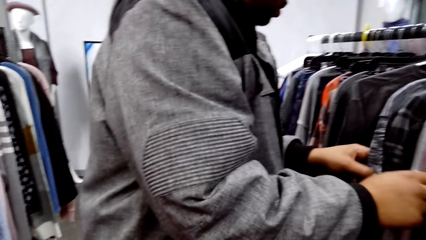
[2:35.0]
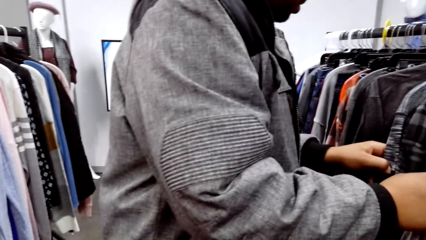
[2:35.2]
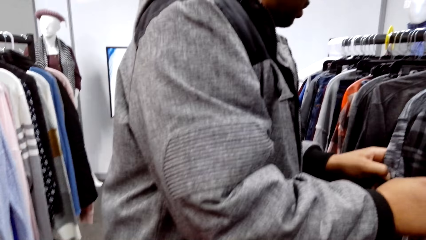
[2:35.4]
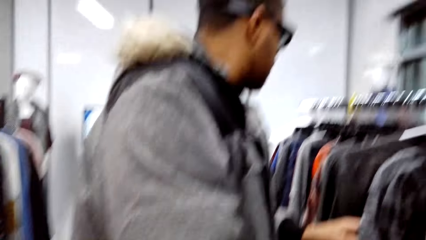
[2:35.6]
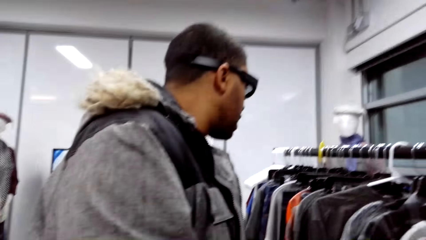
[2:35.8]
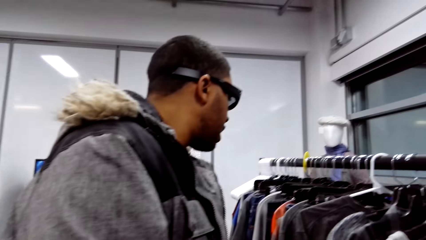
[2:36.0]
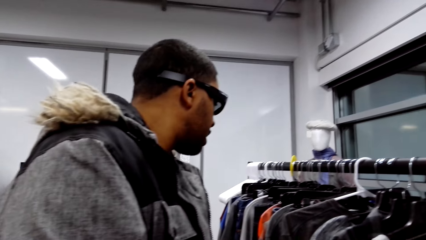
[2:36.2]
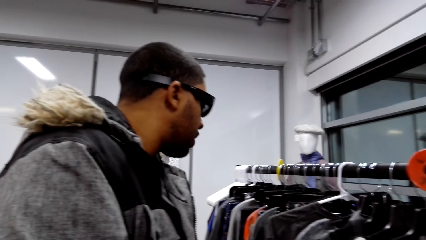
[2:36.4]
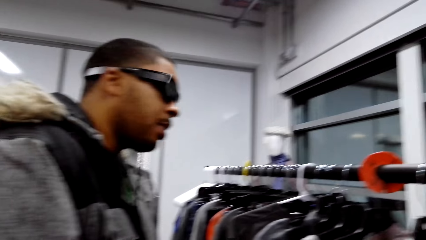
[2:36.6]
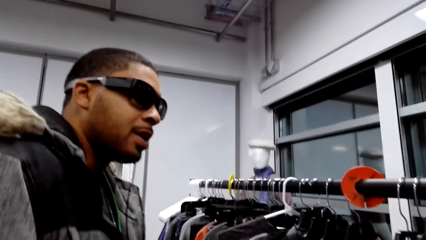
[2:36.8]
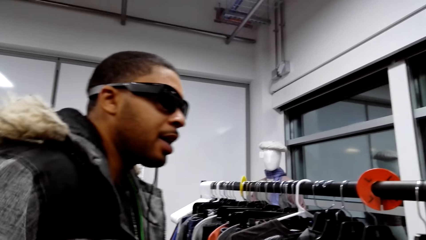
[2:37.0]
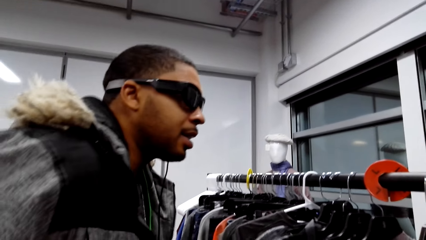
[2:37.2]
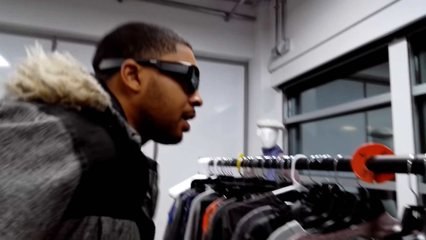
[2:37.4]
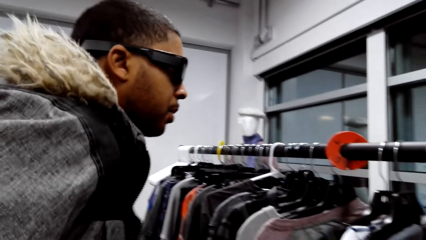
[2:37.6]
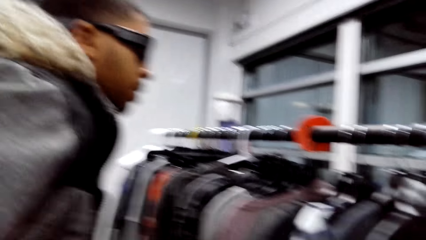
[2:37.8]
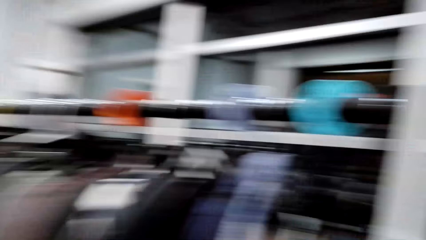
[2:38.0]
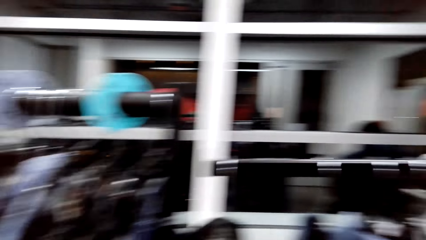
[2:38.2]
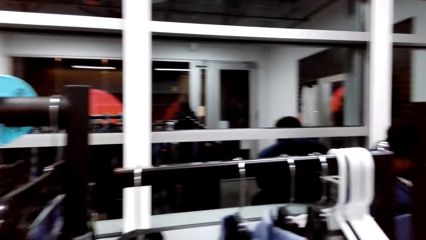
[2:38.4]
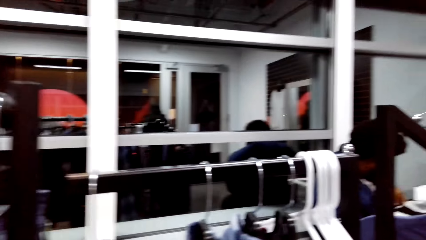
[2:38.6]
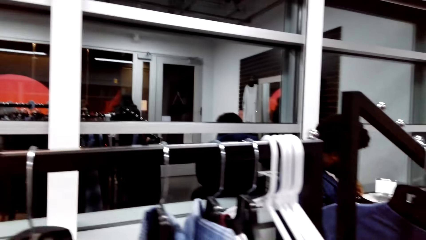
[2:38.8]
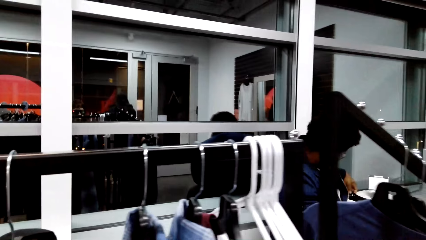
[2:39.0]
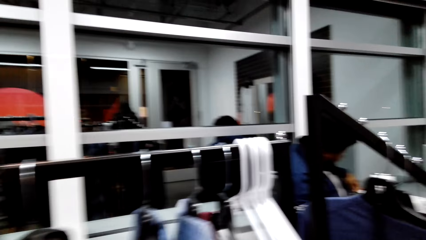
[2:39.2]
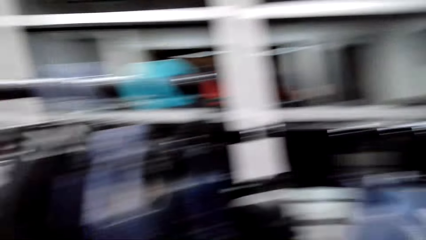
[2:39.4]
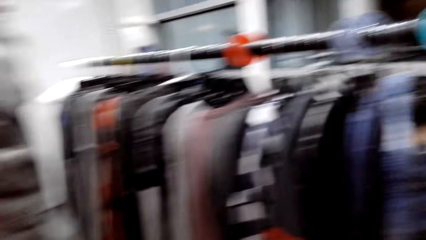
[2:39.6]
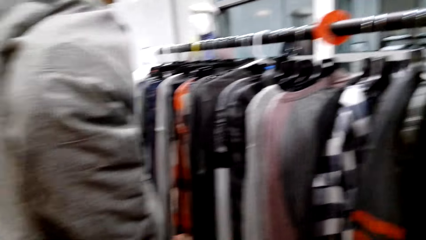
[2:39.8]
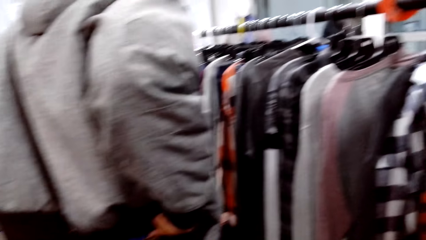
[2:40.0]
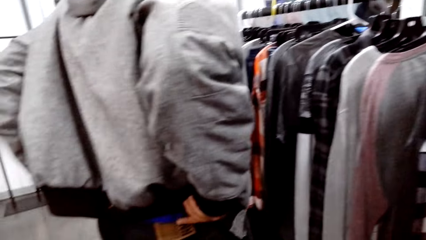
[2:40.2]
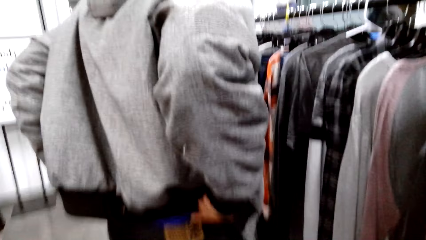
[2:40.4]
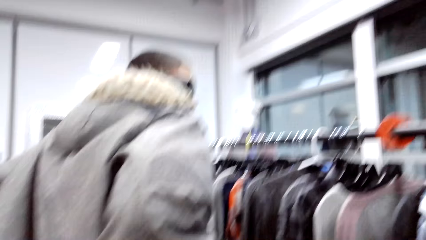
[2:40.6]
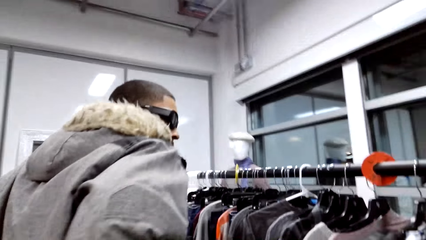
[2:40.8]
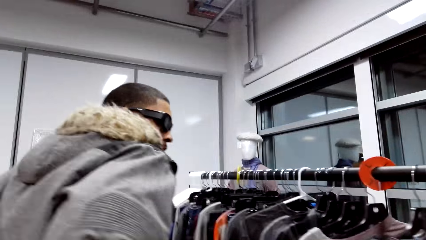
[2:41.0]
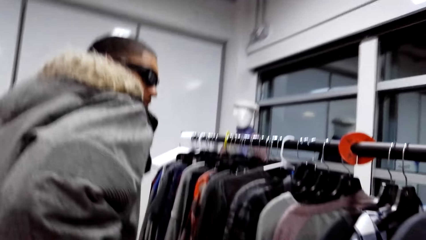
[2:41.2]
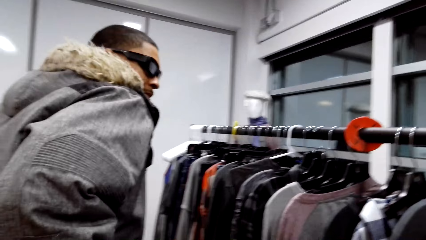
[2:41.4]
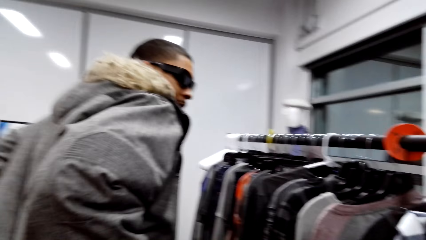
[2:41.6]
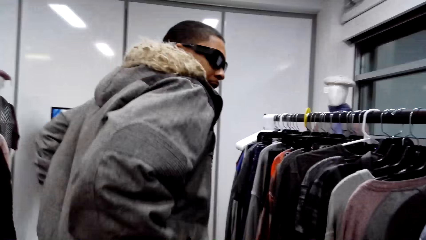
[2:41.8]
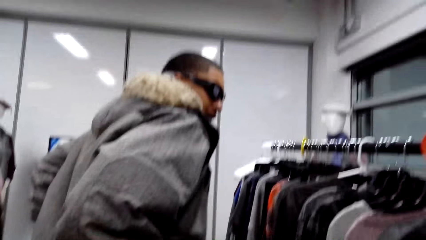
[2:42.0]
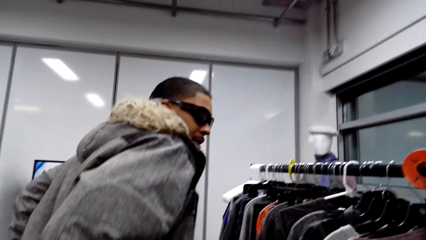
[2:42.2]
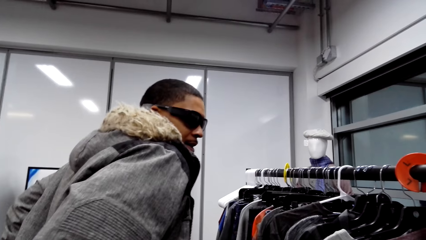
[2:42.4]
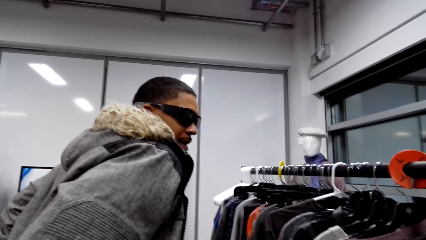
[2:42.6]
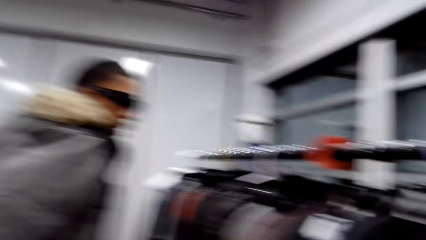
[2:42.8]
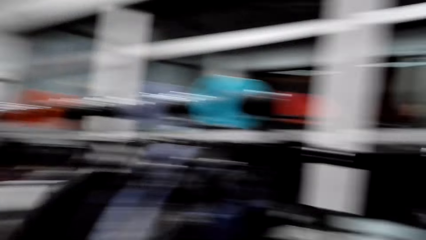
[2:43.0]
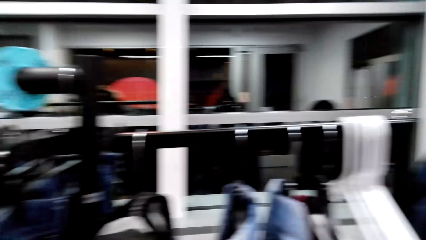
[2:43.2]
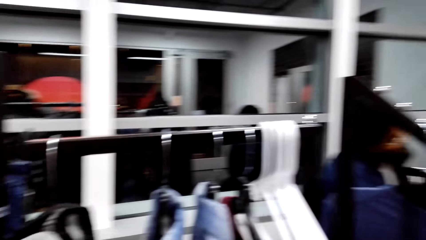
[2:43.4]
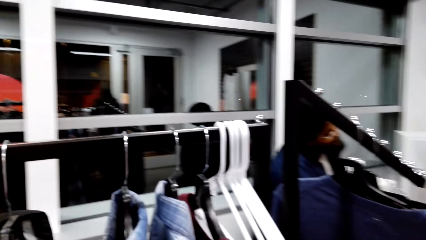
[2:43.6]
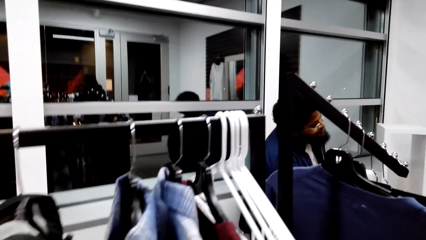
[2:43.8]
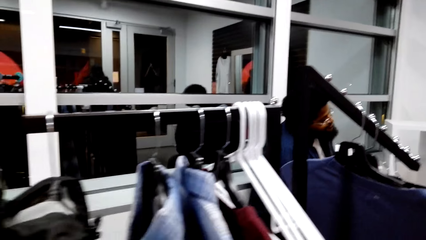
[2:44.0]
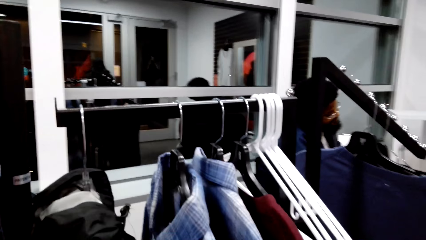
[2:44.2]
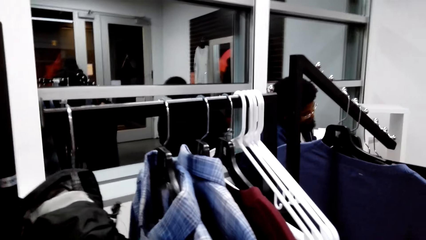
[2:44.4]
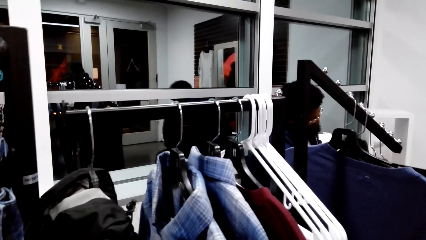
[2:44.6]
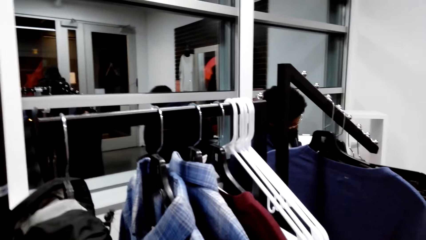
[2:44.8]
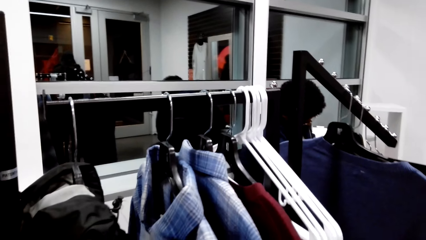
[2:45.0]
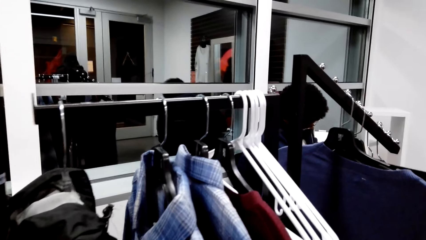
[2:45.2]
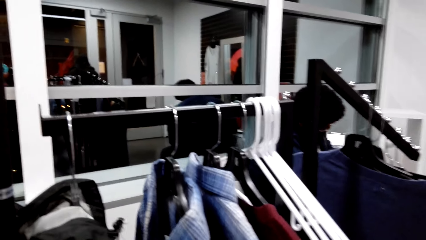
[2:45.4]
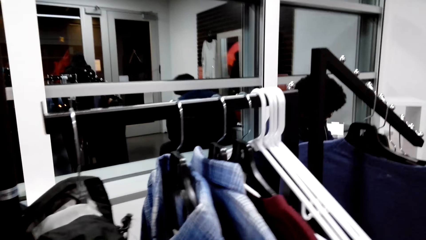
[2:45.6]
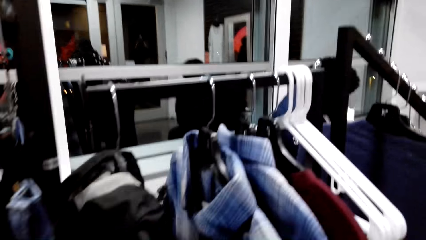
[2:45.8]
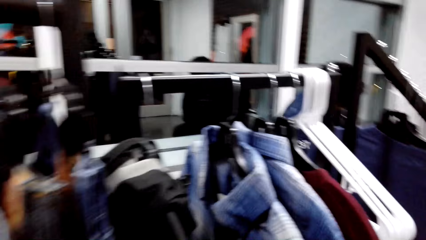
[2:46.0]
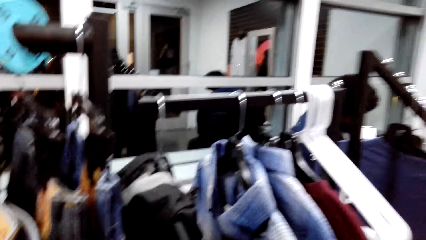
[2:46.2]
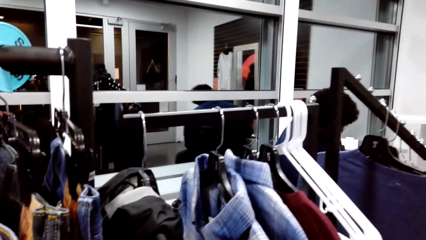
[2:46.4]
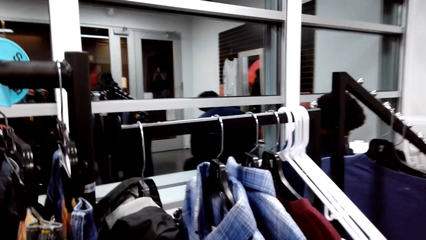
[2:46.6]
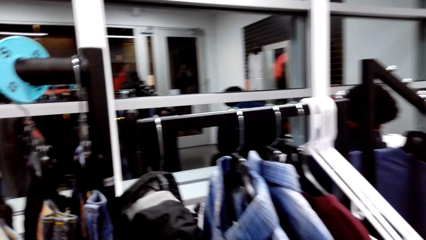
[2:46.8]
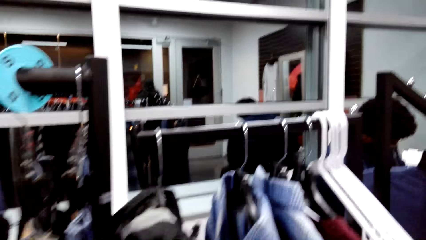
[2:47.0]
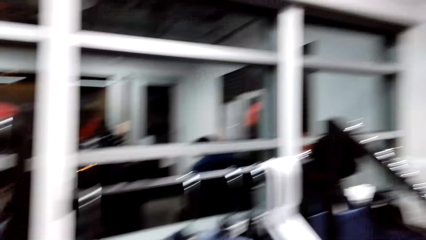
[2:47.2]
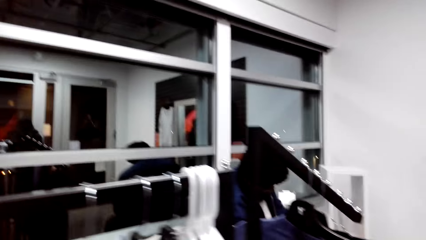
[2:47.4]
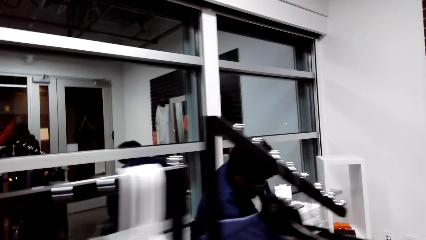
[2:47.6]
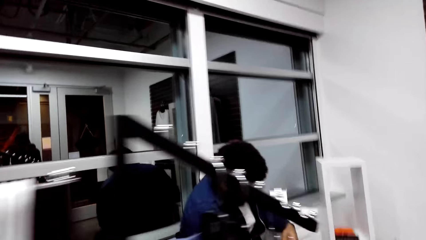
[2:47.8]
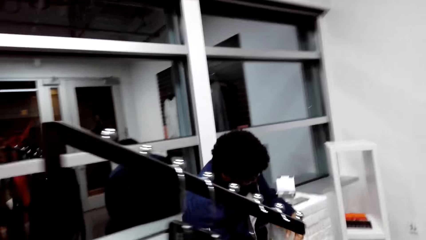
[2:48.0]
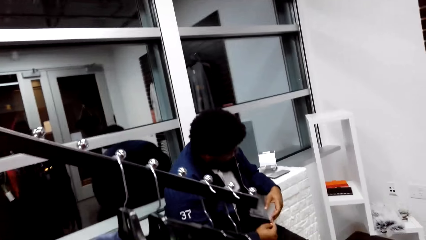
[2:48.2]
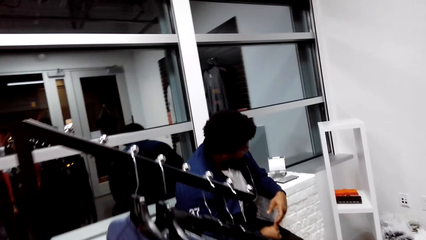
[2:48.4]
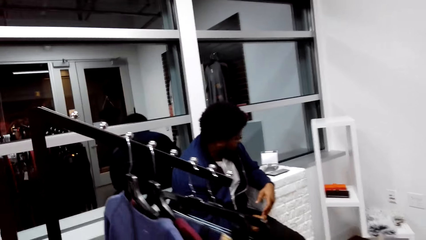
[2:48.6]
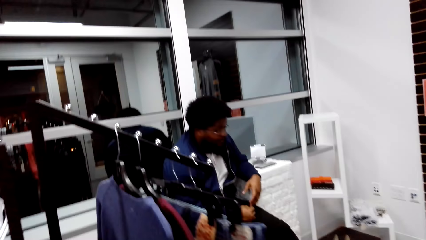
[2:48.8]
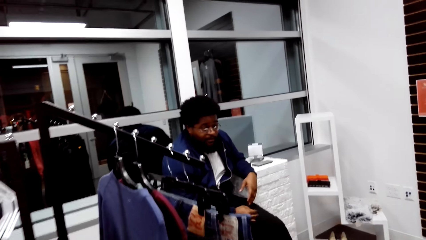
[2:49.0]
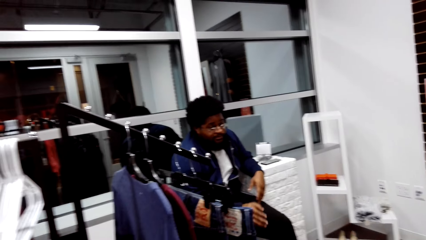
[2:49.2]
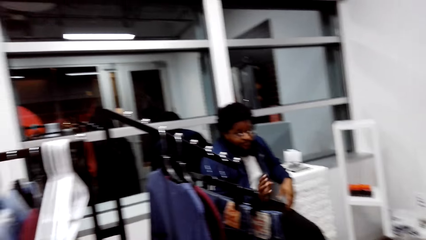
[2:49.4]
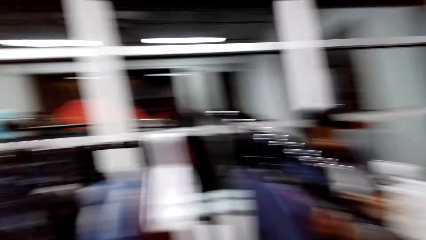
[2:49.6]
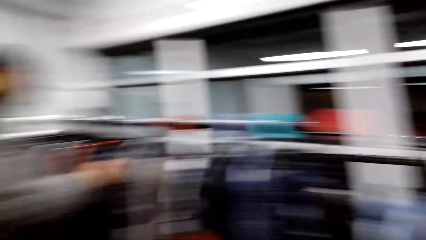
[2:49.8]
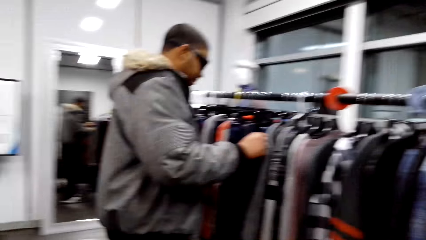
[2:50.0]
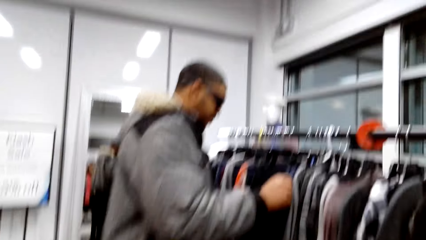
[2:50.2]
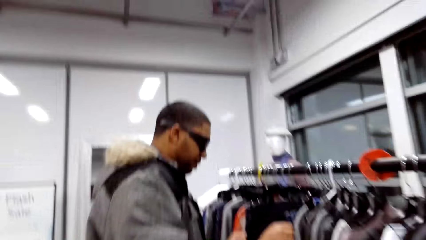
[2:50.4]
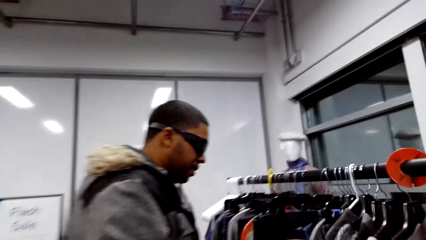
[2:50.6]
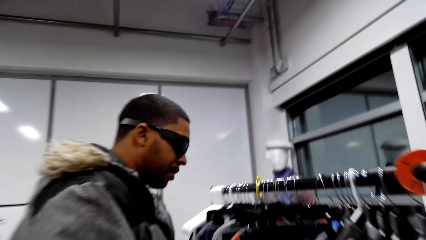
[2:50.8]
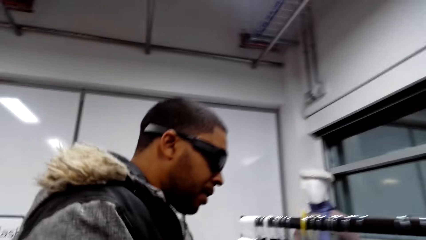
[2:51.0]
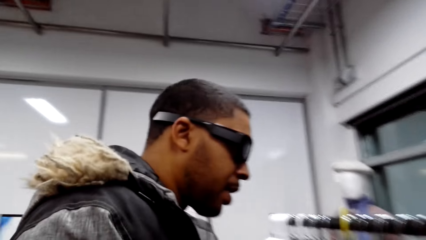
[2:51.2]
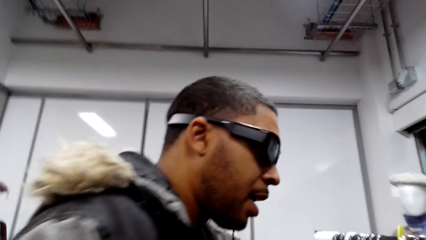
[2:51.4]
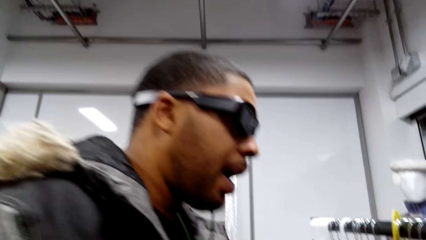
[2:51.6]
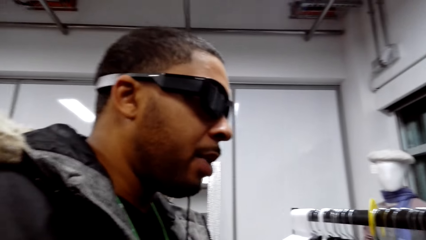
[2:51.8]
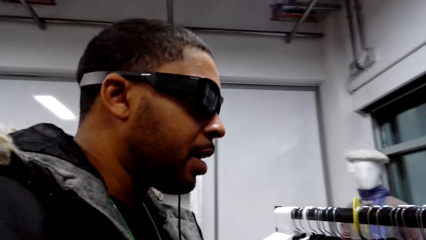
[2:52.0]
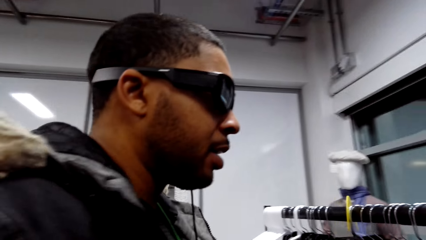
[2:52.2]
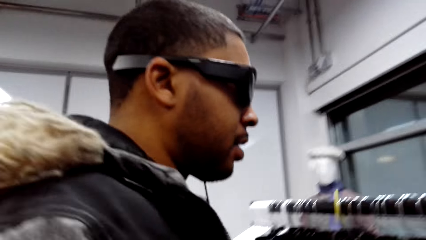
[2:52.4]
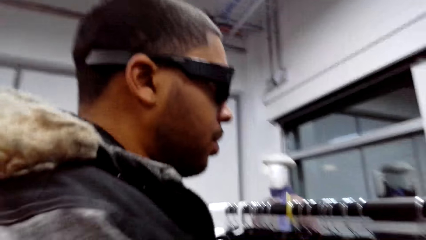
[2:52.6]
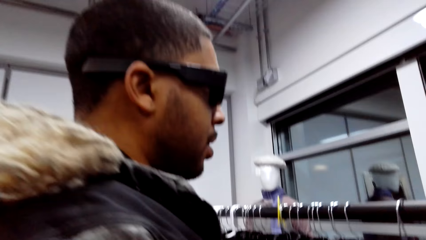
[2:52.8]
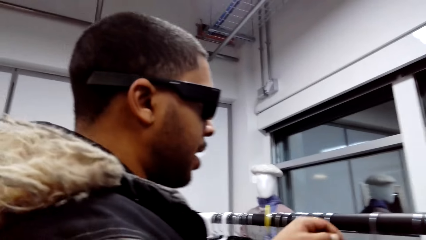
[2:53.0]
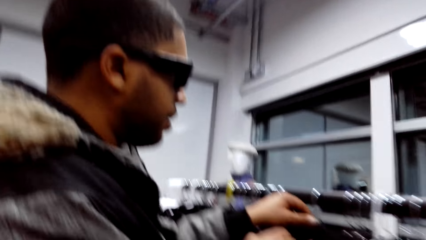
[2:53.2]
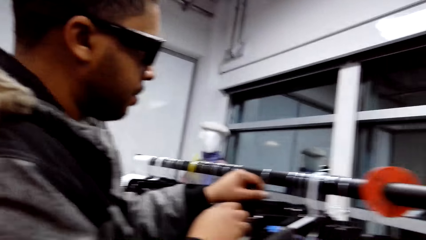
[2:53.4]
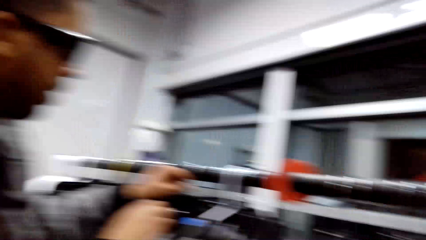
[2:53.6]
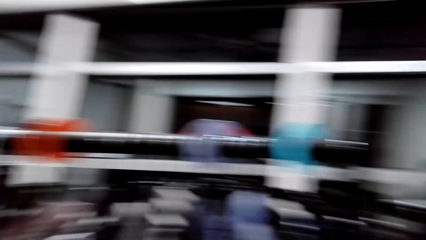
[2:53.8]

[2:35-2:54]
A man holds a shirt with his hands. The camera wearer looks around. They talk to the man. They look around the store. They talk to another person. They converse with the man.
